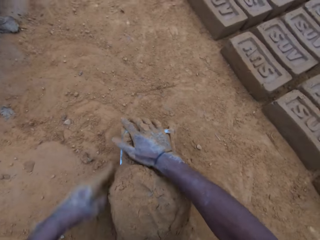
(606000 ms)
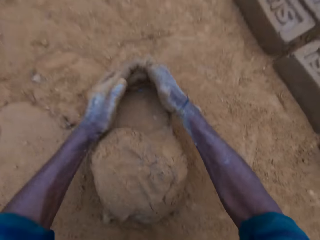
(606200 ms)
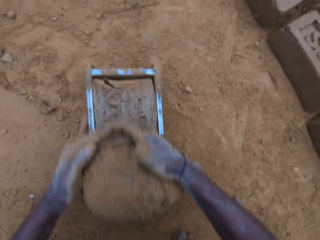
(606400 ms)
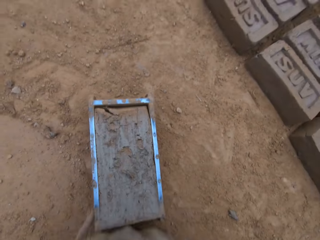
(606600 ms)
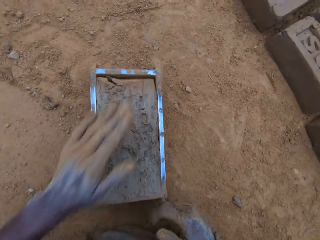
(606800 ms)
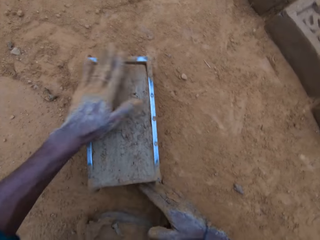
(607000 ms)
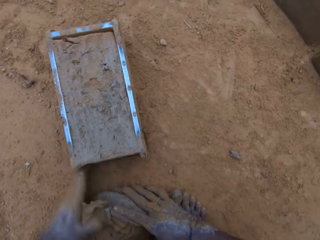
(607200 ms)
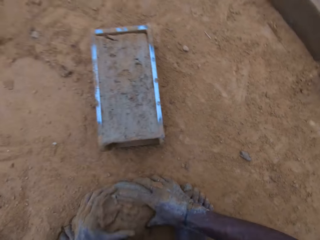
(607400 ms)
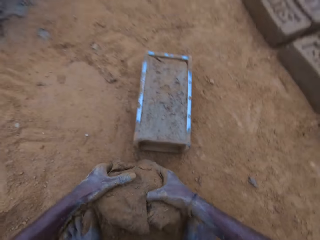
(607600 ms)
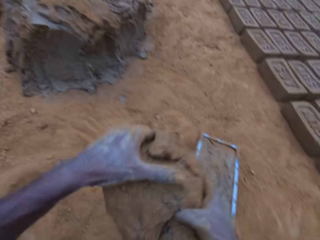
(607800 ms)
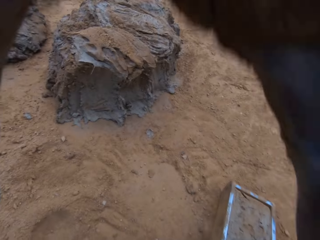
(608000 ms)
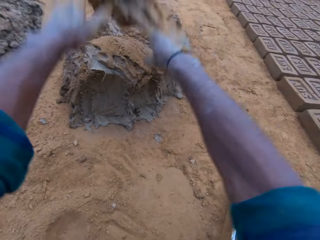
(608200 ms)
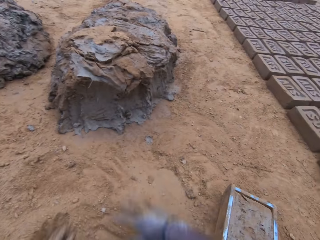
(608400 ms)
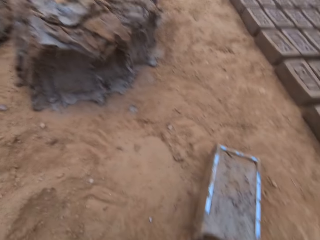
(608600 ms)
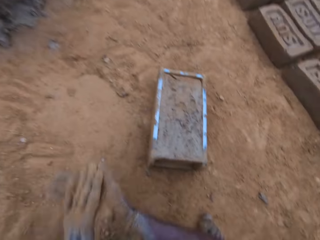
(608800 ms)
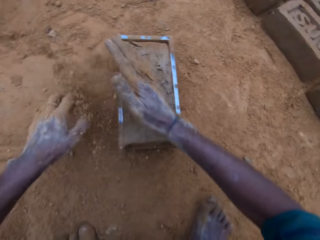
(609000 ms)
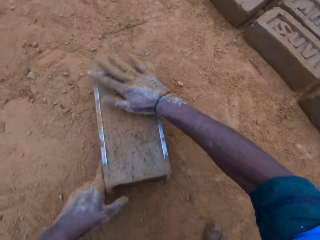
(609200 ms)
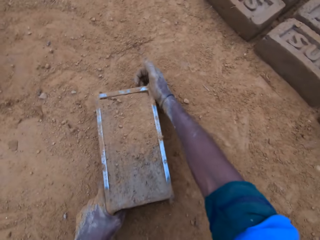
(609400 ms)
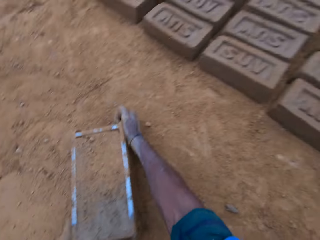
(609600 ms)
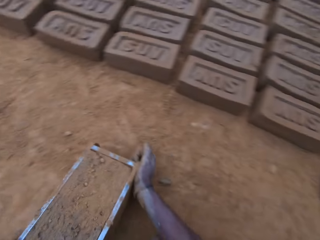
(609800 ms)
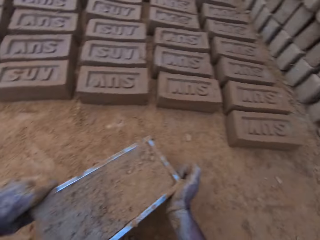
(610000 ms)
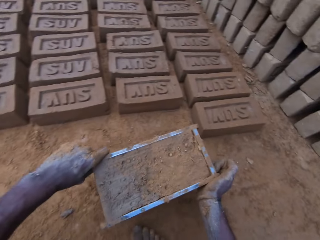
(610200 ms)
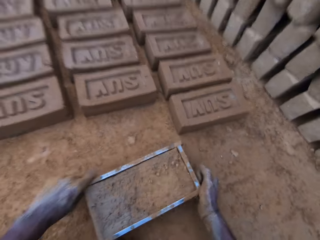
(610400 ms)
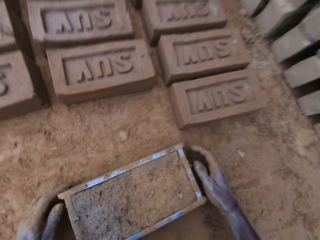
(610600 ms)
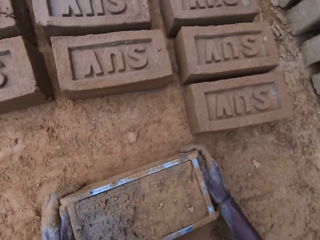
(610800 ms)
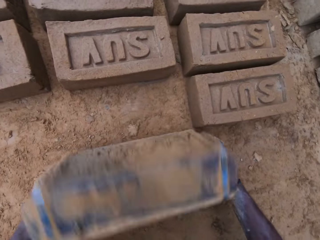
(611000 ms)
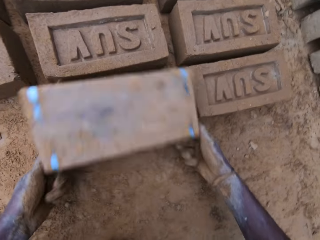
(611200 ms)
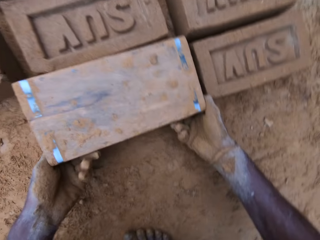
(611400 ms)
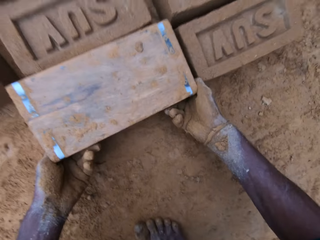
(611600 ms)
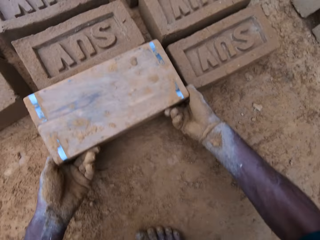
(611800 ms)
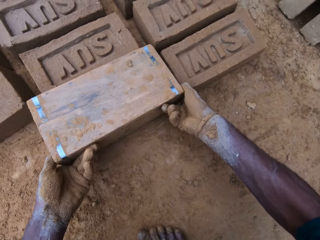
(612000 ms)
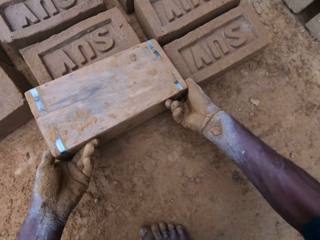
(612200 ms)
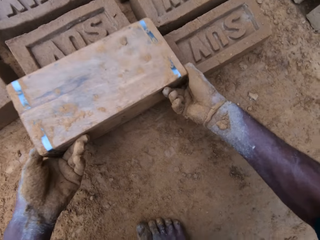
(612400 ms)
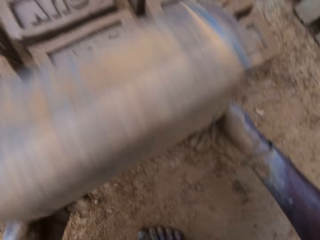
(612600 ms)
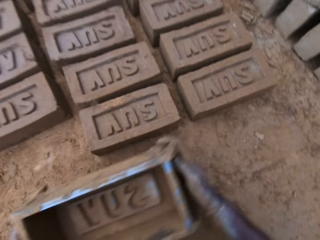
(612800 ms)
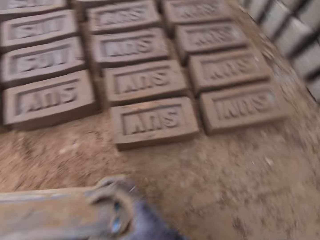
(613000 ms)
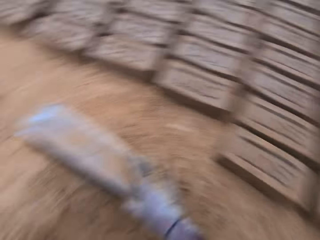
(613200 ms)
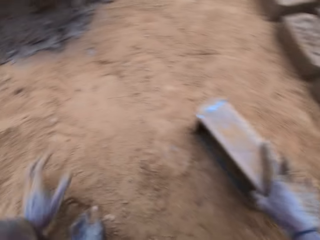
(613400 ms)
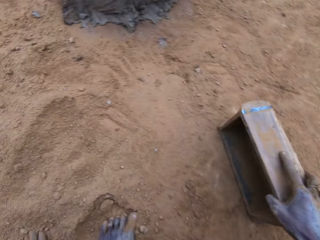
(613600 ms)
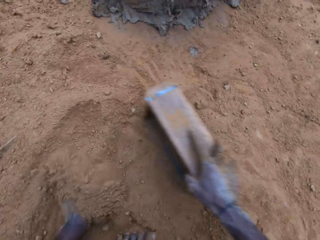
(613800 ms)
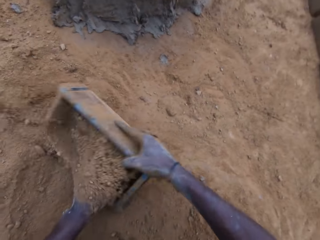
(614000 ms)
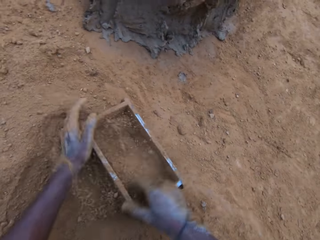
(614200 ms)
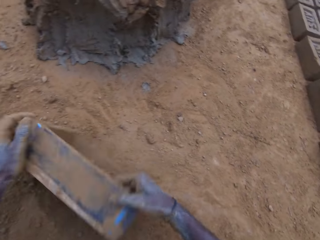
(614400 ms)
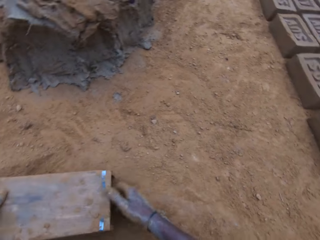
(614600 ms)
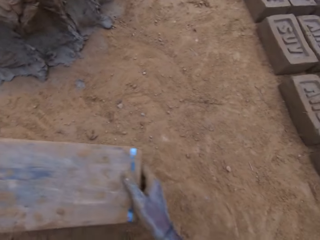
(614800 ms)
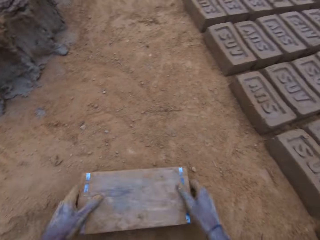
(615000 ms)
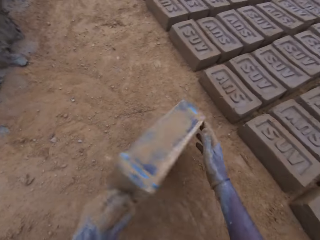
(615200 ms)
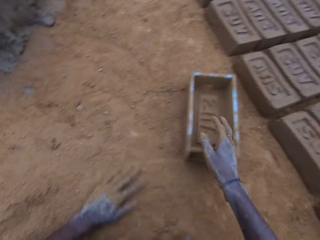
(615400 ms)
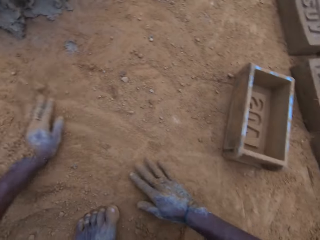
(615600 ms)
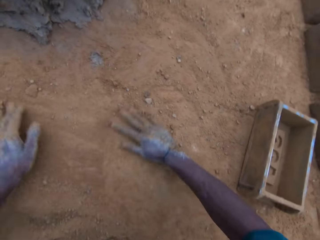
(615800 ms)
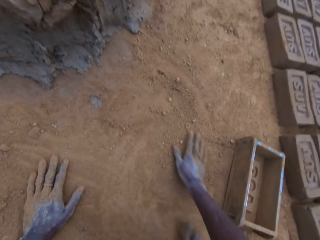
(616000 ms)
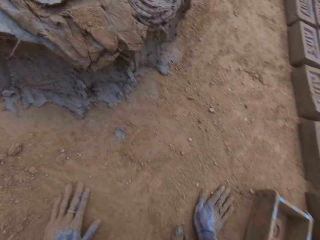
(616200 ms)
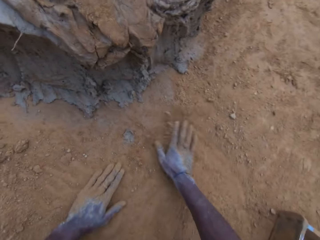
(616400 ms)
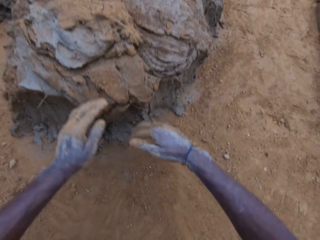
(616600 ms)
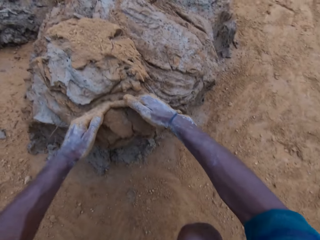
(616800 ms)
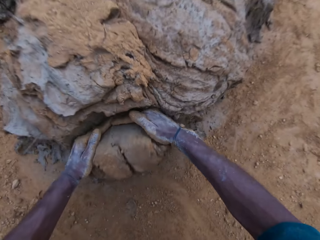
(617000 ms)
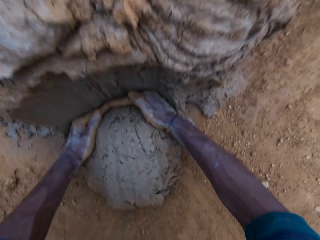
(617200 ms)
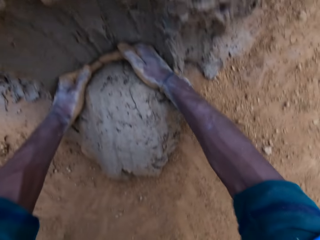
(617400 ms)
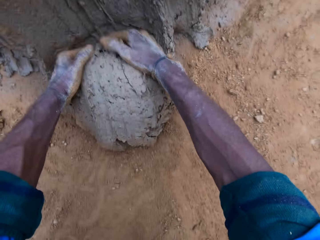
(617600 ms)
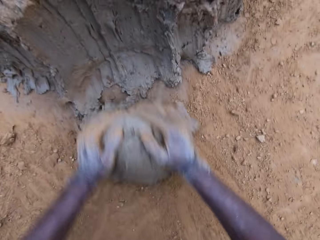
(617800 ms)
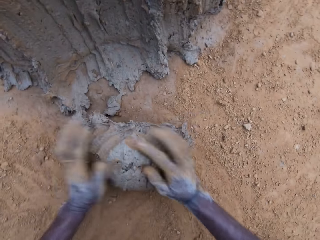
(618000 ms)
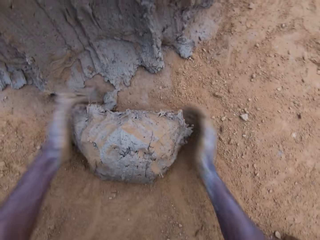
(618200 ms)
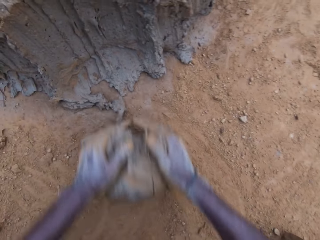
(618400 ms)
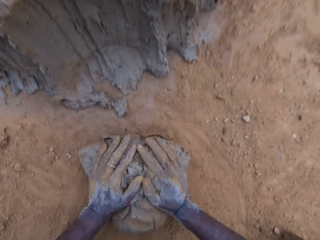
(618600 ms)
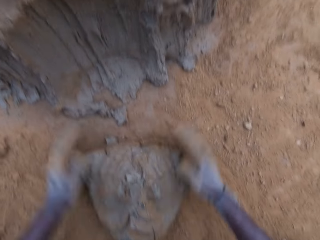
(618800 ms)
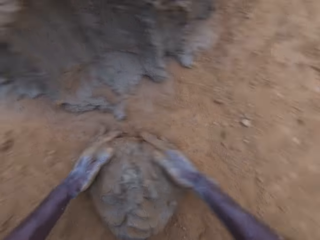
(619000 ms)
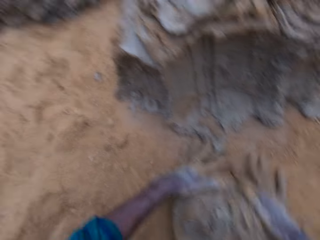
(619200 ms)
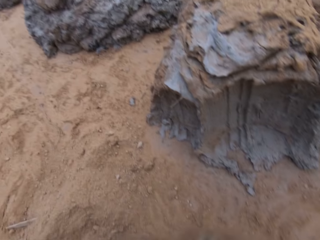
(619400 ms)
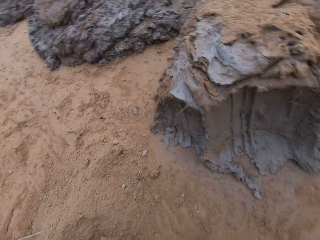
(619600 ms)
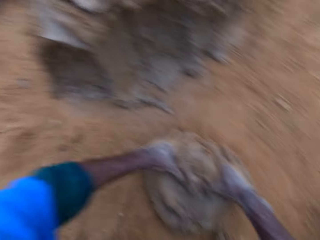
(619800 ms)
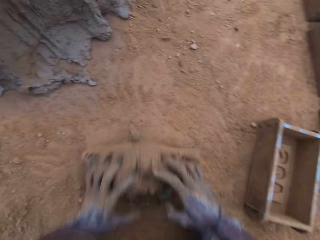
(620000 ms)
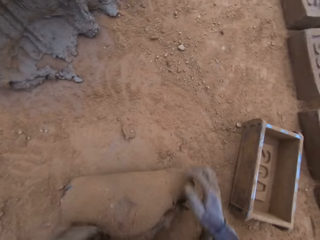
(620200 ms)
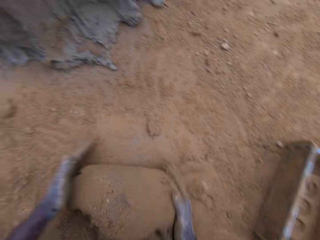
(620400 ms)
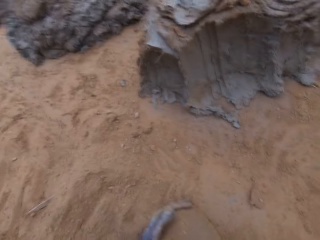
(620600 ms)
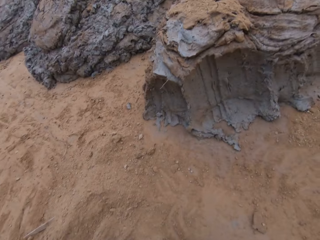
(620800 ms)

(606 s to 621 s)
The camera wearer compresses the mud or mortar in the mold. He levels the mortar in the mold. He cuts the mud from the mold. He carries the excess mortar from the ground and throws the excess mortar. He wipes hands on the ground. He sprinkles soil or sand on the mold and spreads the soil in the mold. He carries the mold. He drops the mold beside molded blocks. He turns the mold upside down. He removes the mold from the block gently. He drops the mold. He wipes the mold with the soil. He fills the sand in the mold. He pours the sand in the mold away. He drops the mold on the ground. He rubs his hands on the sand on the ground. He spreads the soil on the ground. He scoops the mortar with his hands. He rolls the mud on the ground. He mixes the mortar on the ground.

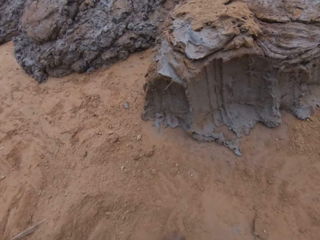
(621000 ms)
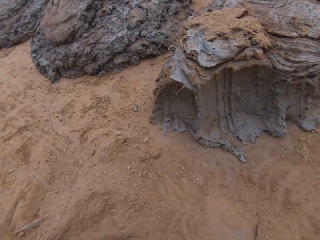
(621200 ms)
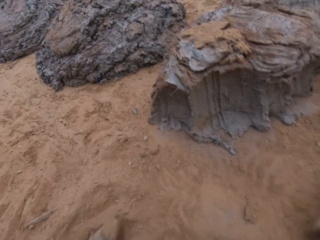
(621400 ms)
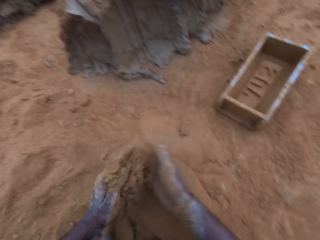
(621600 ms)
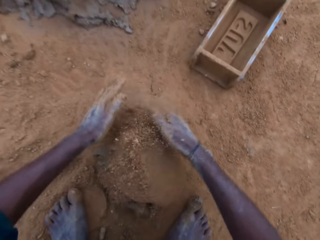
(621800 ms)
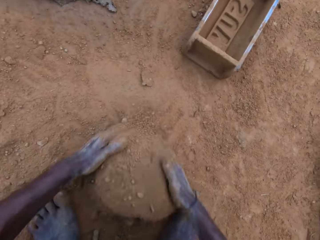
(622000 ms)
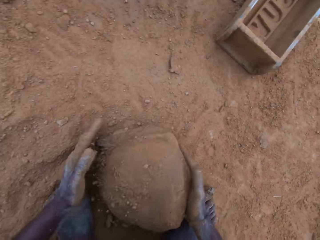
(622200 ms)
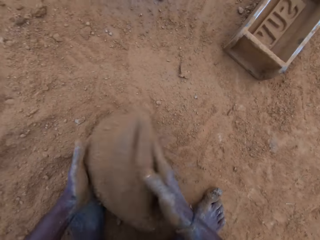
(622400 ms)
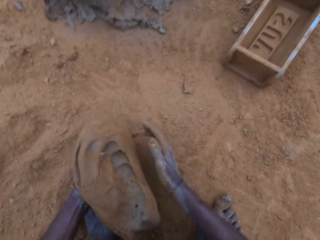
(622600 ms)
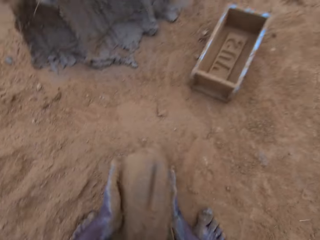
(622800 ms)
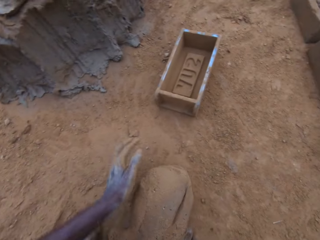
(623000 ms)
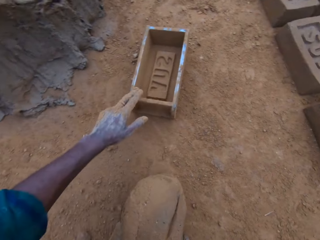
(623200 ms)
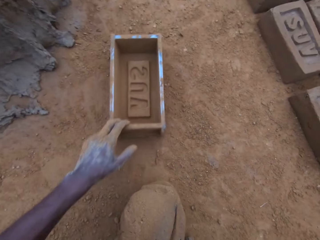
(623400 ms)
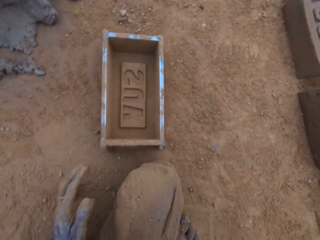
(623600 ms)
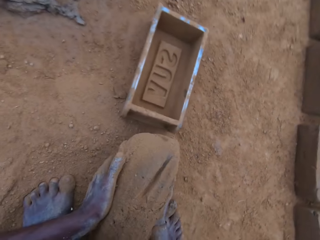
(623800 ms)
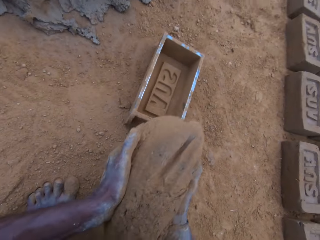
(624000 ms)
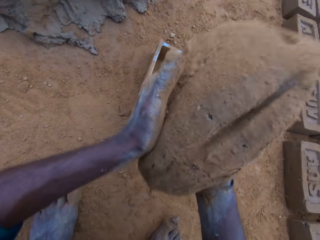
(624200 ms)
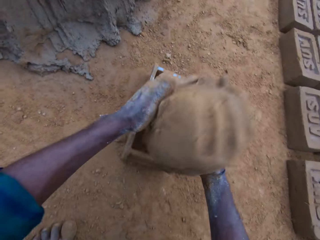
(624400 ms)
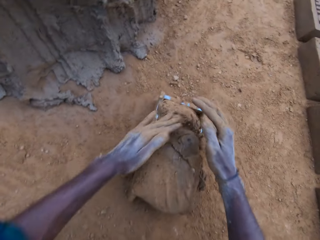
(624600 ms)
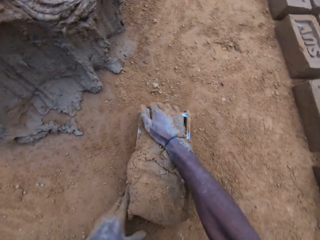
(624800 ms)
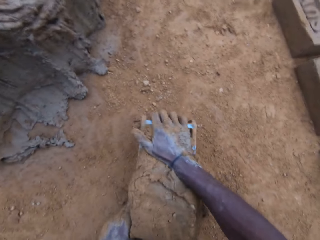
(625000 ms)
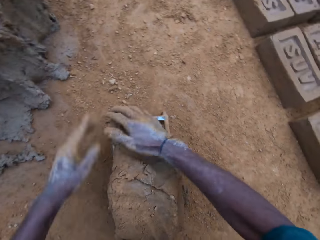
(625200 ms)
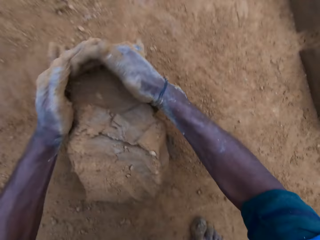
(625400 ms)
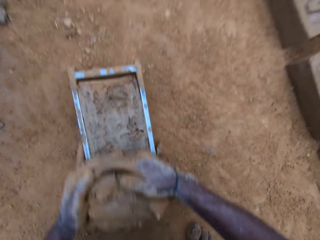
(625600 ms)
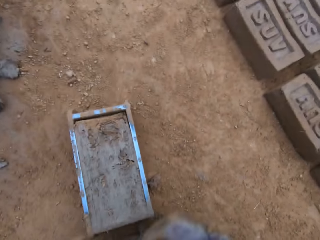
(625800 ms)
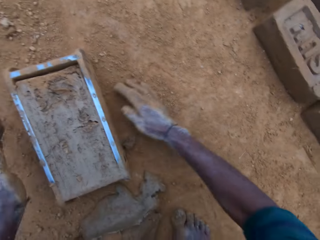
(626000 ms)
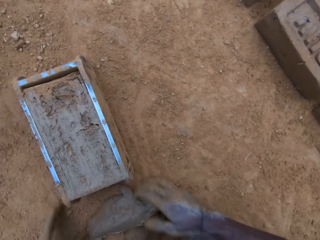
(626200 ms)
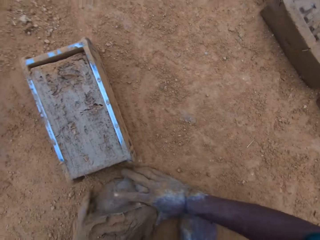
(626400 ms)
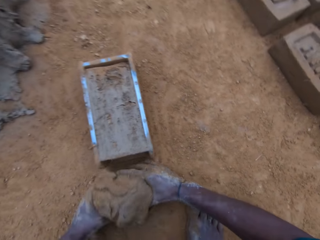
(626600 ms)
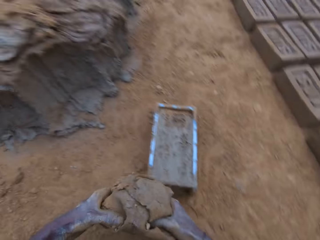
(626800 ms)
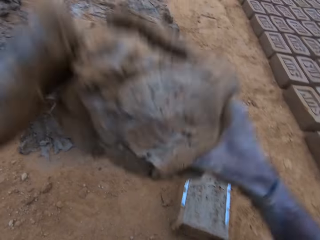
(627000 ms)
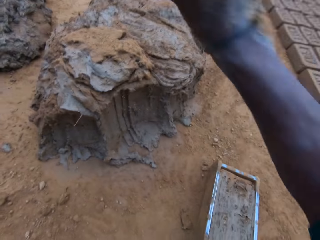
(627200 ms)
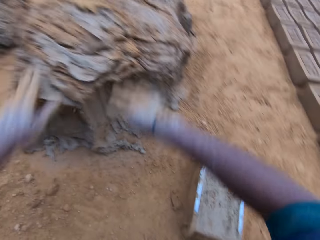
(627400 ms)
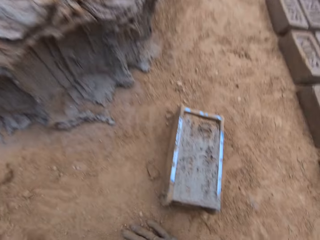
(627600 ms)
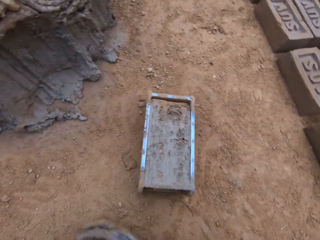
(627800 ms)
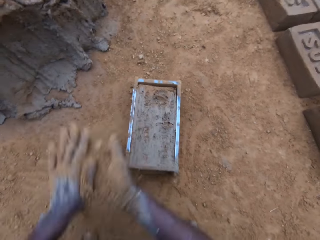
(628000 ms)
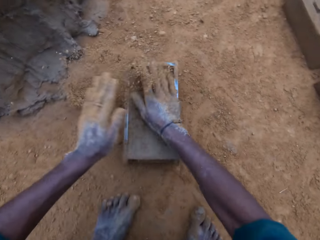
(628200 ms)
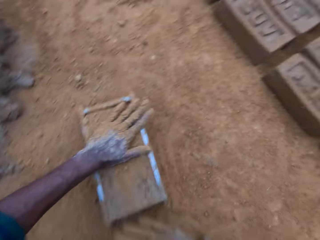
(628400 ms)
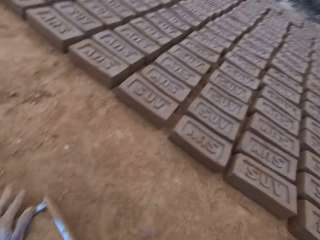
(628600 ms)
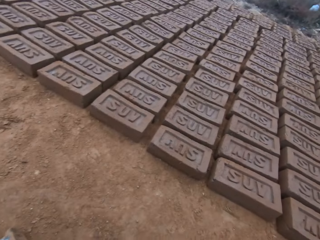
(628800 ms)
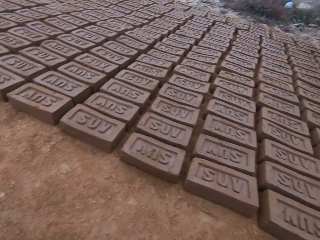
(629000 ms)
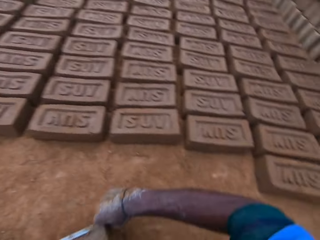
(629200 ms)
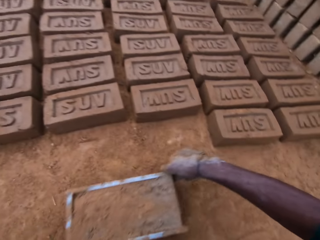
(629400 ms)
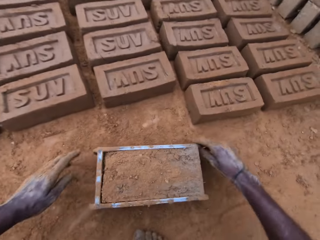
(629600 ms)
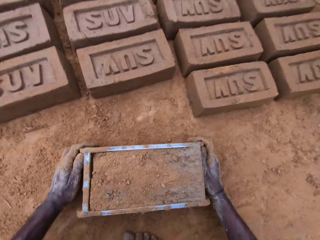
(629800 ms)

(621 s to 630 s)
The camera wearer sprinkles soil on the mud or mortar. They carry the mortar from the ground. They pull the mold closer. They drop the mortar in the mold. They compress the mud in the mold. They level the mortar in the mold. They cut the mud from the mold. They wipe hands on the soil. They carry the excess mortar from the ground and throw the excess mortar. They wipe hands in the soil. They sprinkle the soil on the mold and spread the soil in the mold. They carry the mold.
